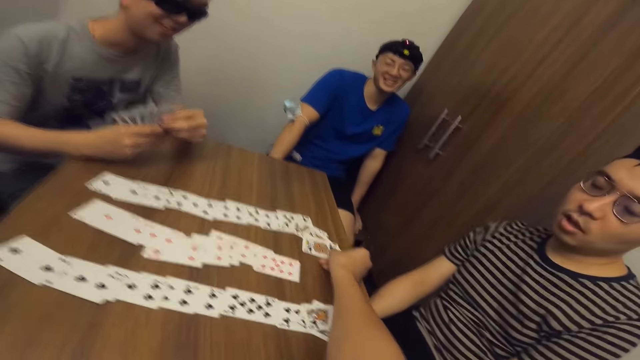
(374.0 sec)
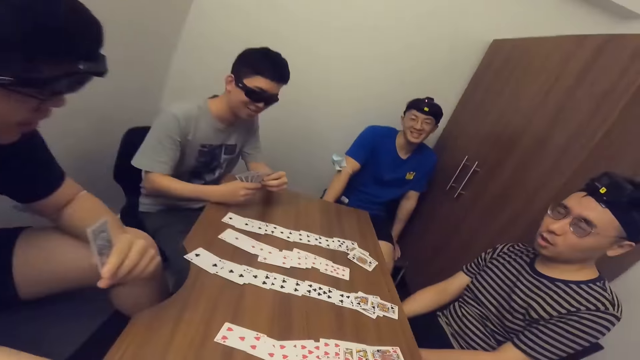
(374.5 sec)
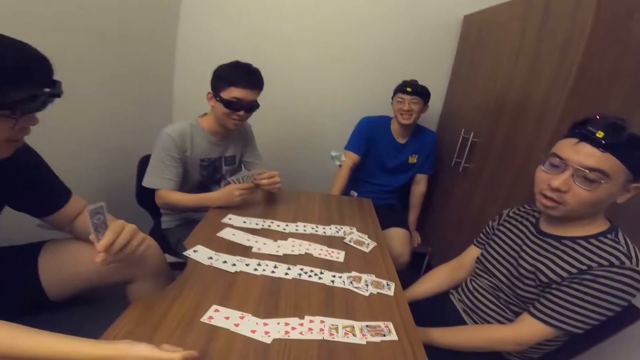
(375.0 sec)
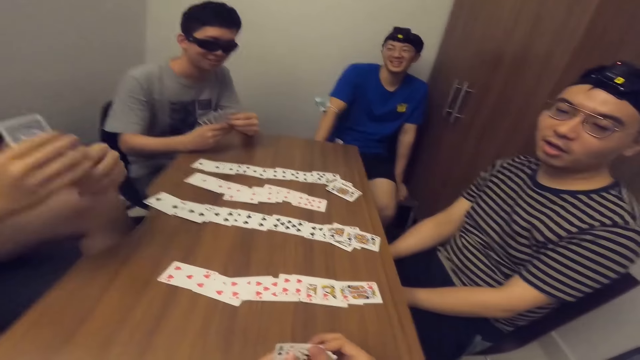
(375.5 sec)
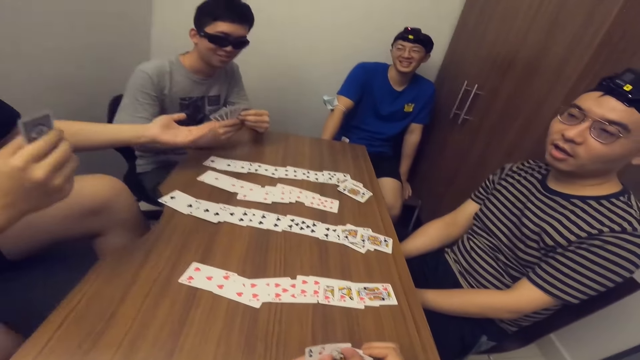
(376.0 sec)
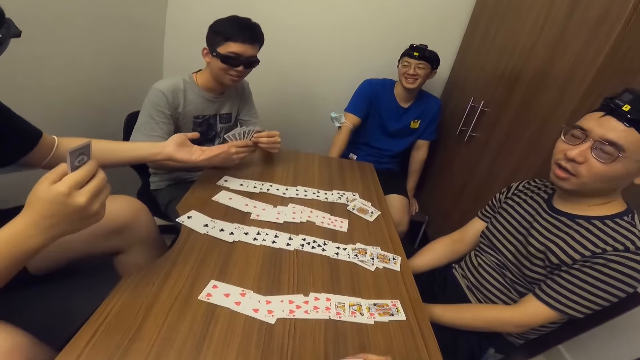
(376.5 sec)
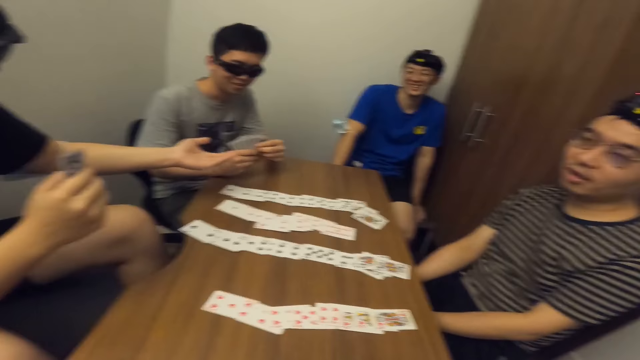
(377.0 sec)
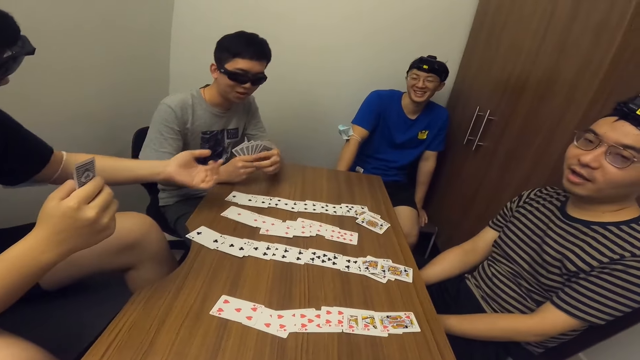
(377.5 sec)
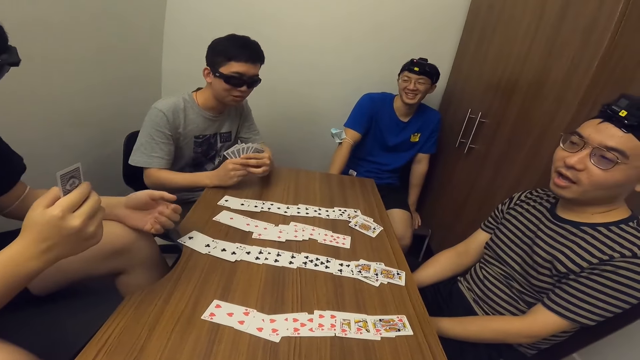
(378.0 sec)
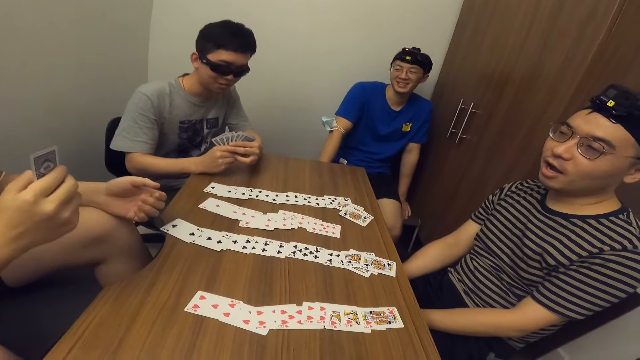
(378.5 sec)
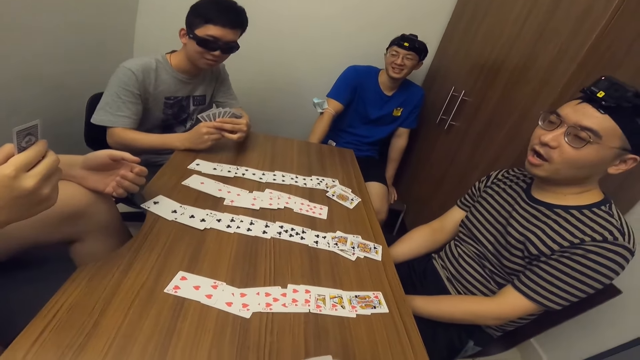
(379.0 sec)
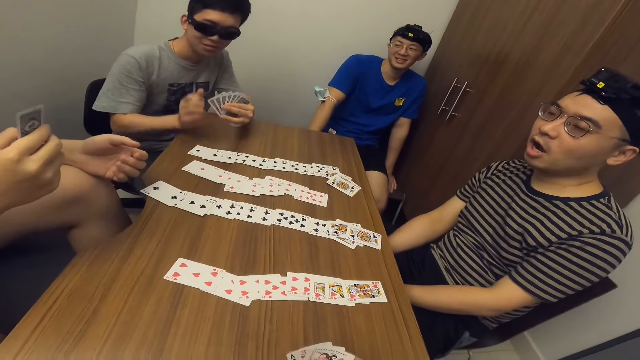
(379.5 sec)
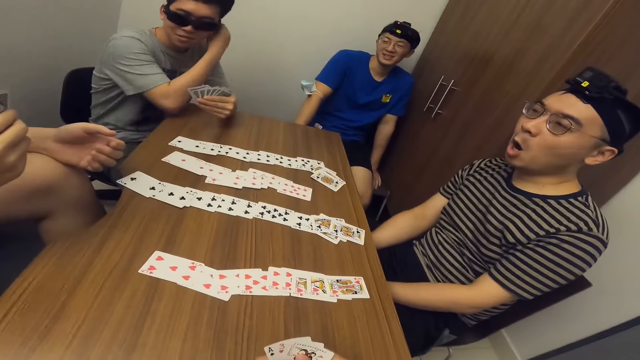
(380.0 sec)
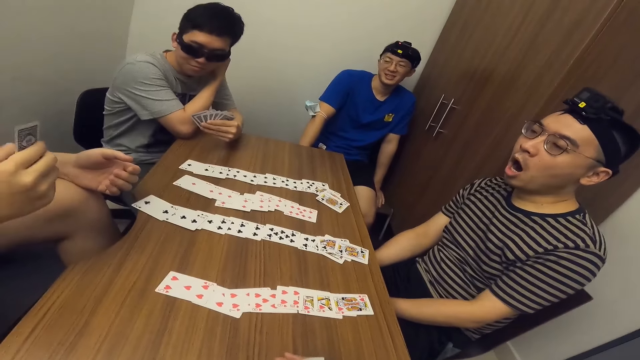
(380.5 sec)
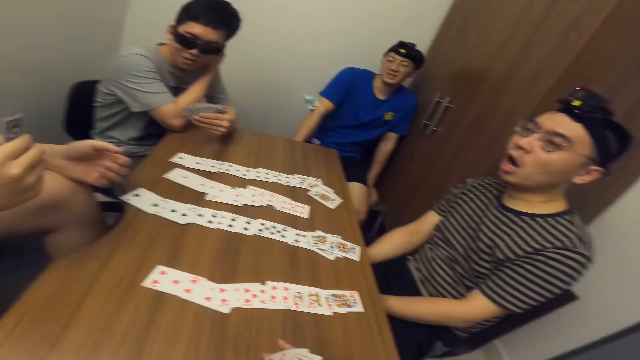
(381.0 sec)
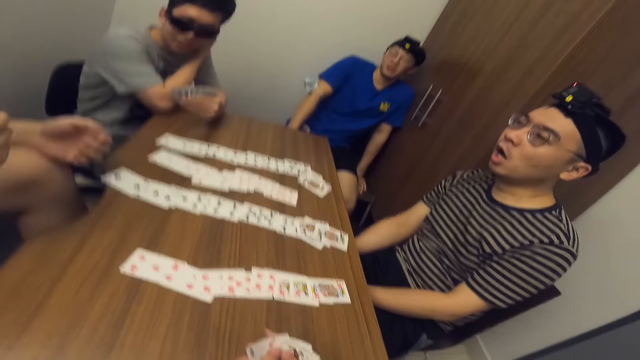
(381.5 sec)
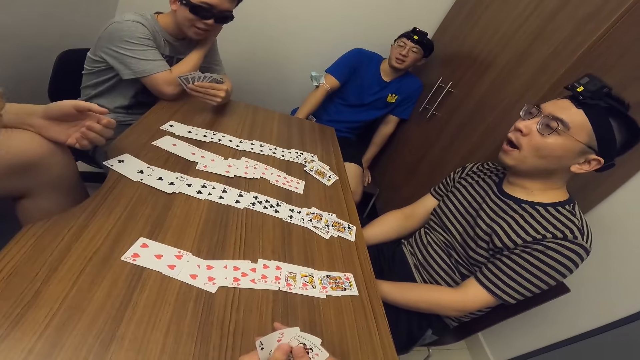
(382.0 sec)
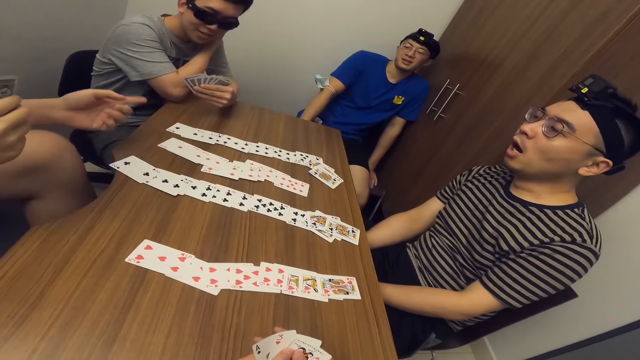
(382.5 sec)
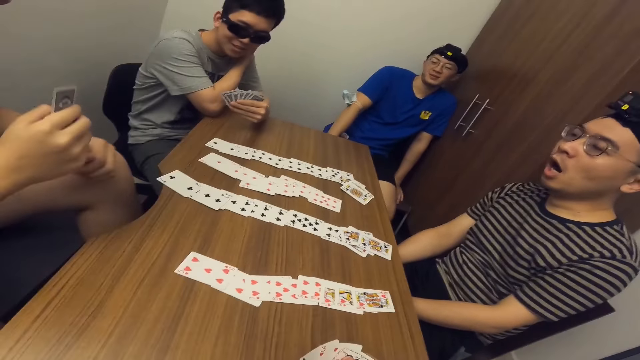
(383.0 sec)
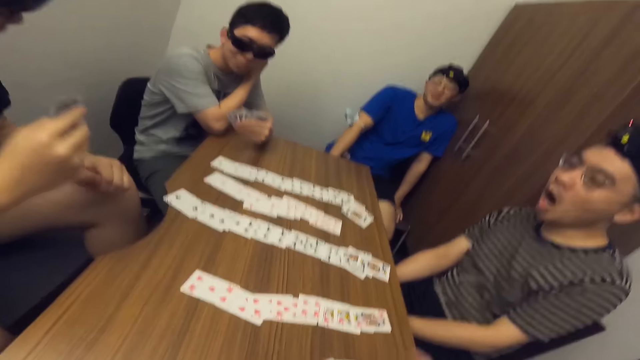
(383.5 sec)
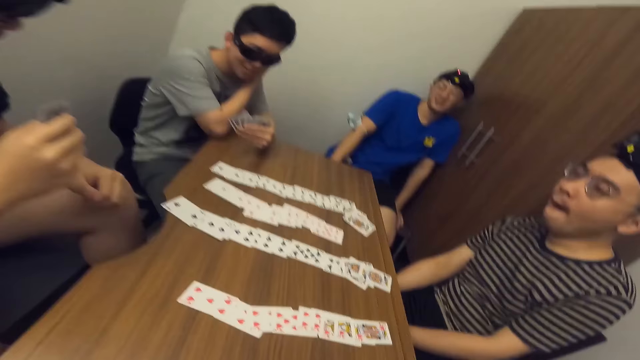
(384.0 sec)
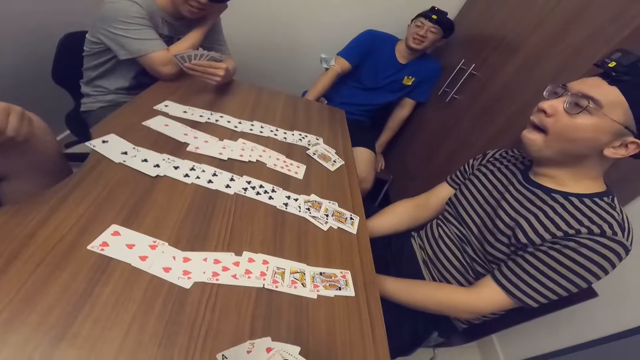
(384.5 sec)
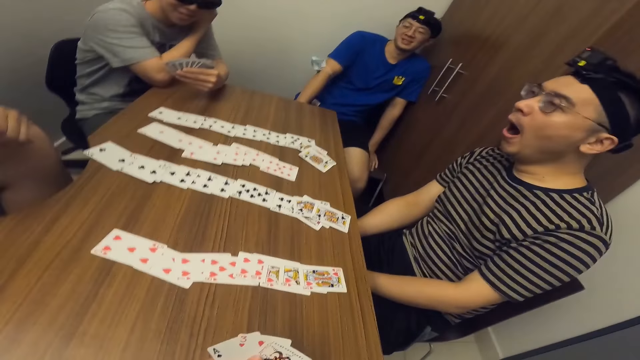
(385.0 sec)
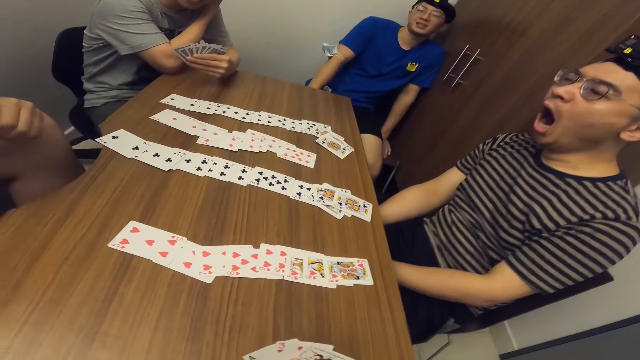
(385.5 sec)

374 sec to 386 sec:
The camera wearer places a card on the table with his right hand. A man stretches his hand towards another man. The other man holds his ear. The first man shakes his hand.

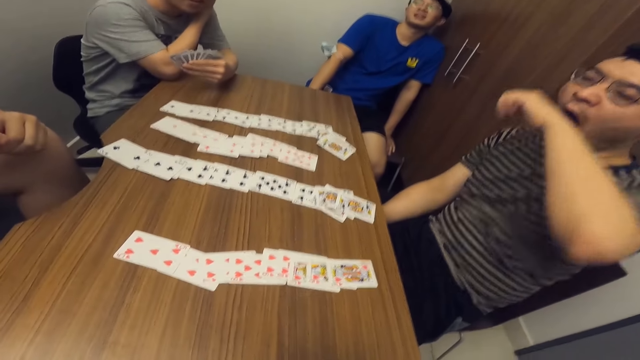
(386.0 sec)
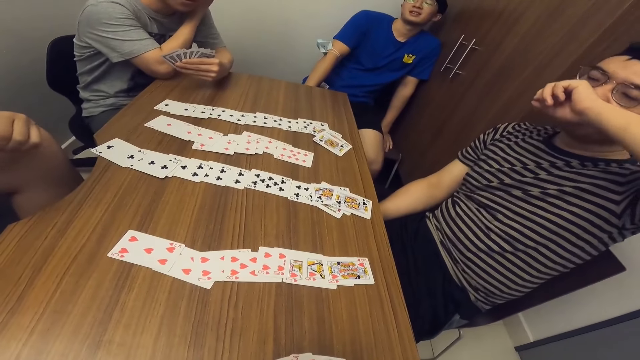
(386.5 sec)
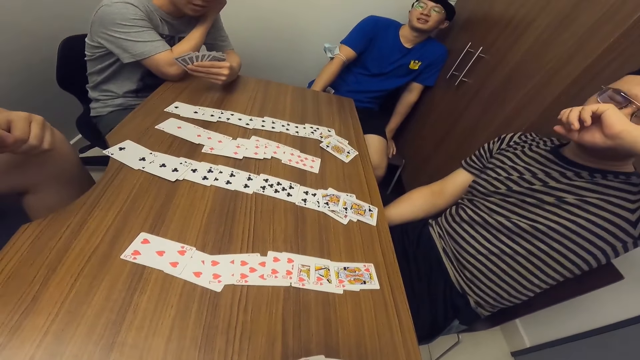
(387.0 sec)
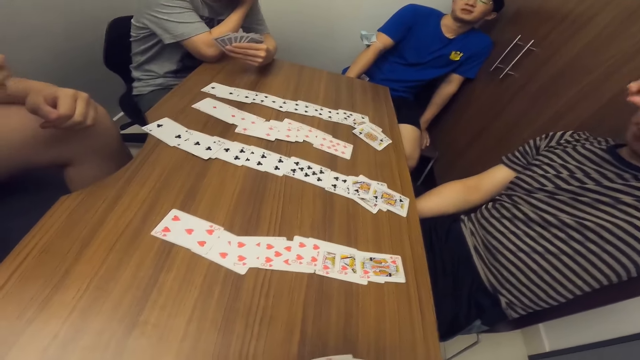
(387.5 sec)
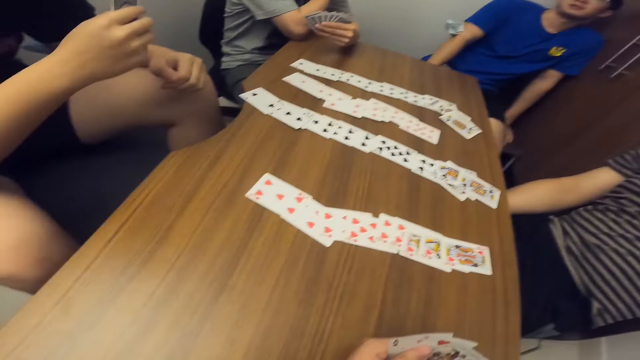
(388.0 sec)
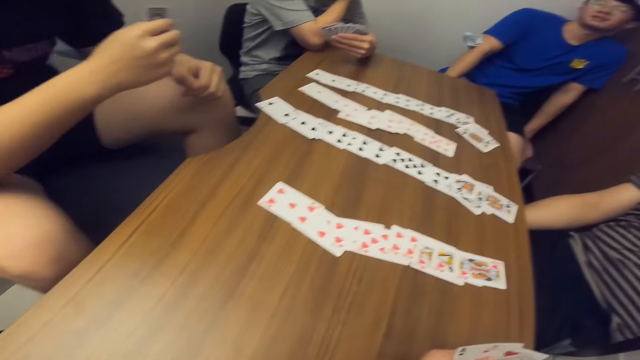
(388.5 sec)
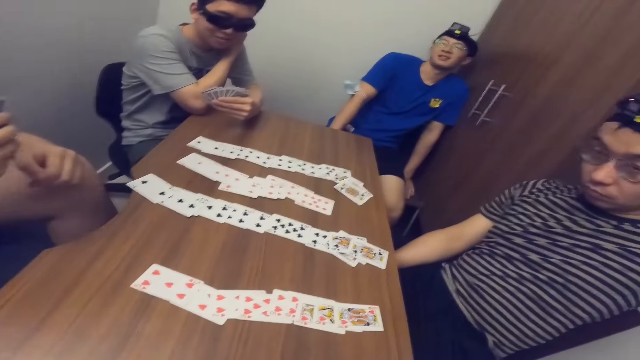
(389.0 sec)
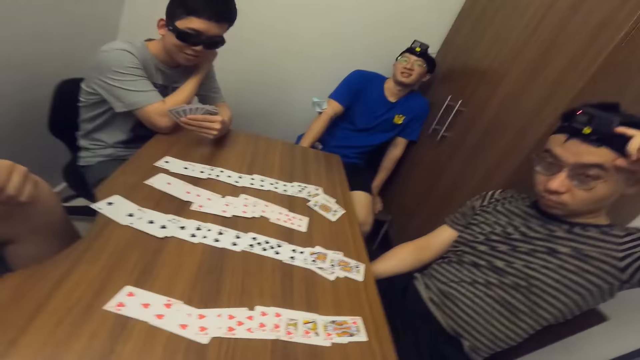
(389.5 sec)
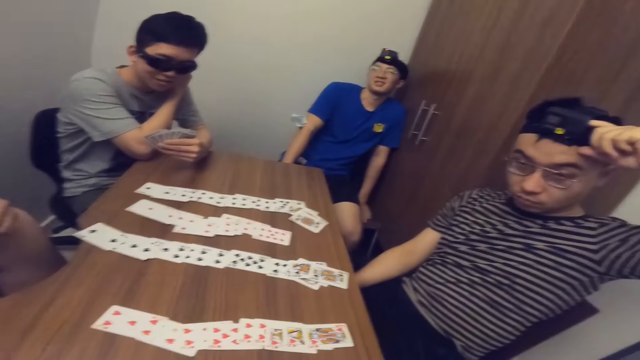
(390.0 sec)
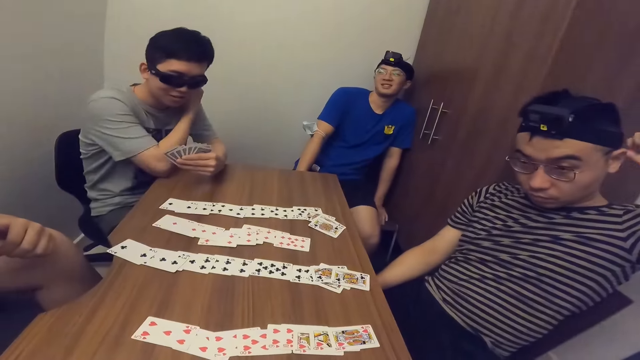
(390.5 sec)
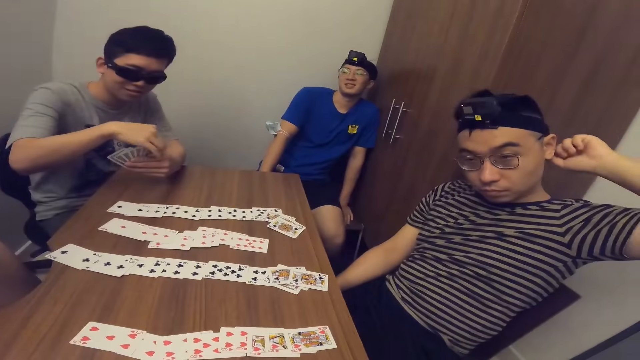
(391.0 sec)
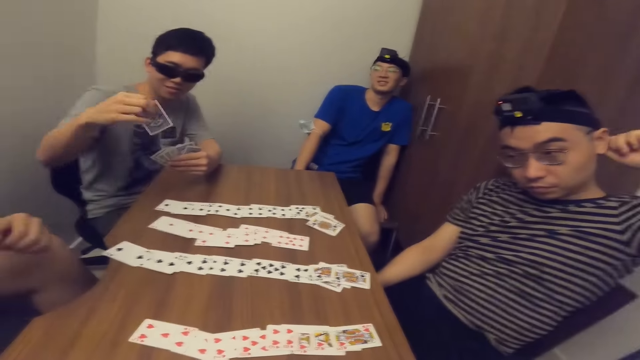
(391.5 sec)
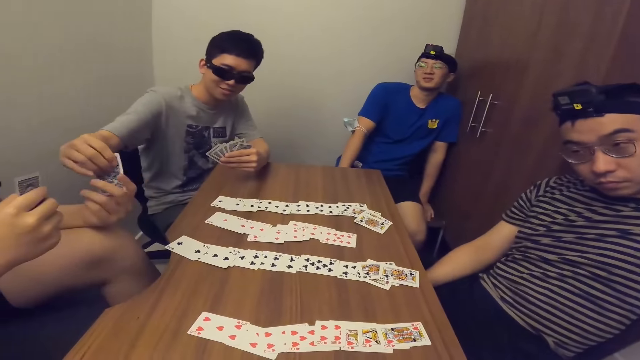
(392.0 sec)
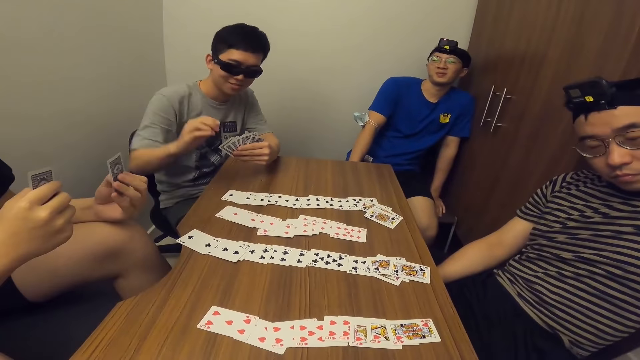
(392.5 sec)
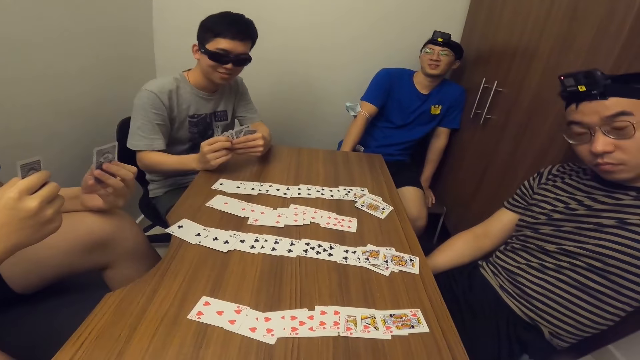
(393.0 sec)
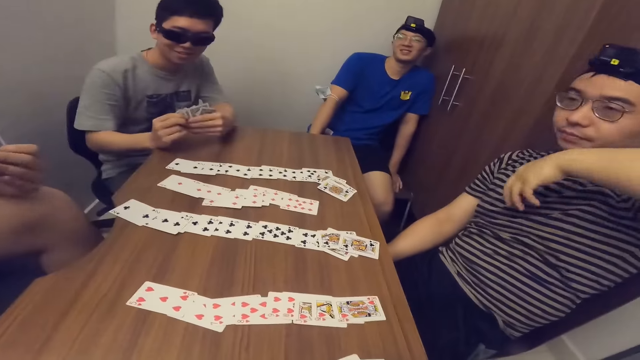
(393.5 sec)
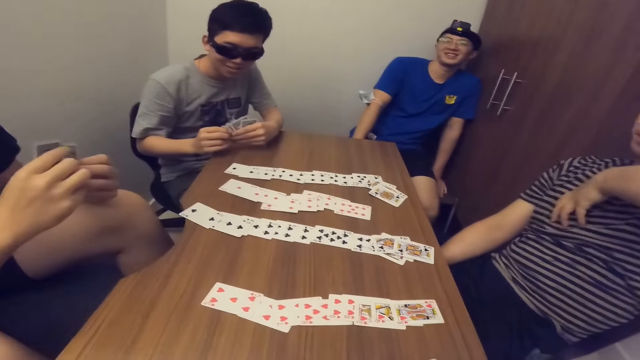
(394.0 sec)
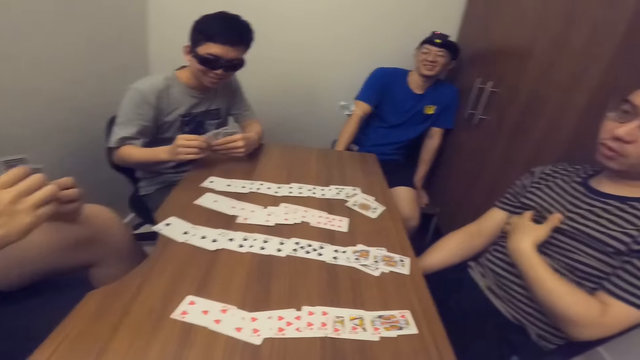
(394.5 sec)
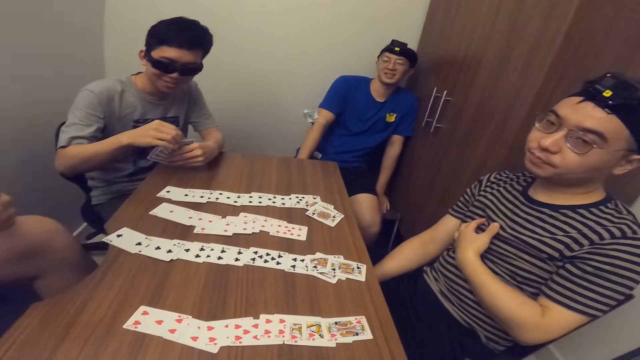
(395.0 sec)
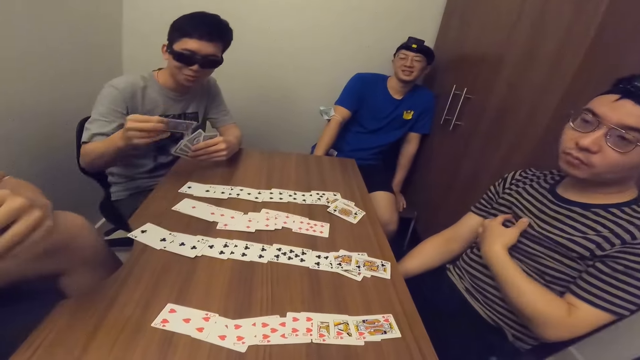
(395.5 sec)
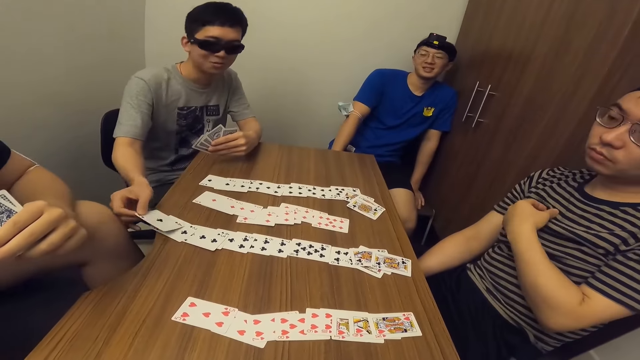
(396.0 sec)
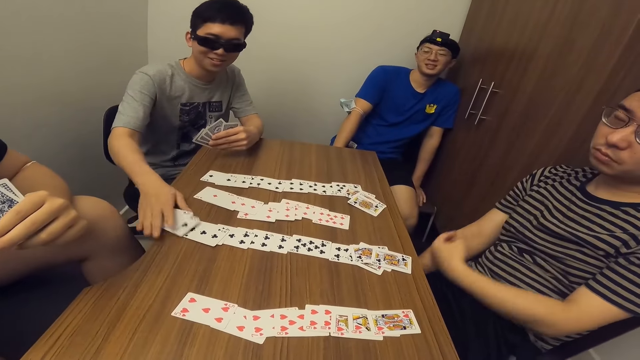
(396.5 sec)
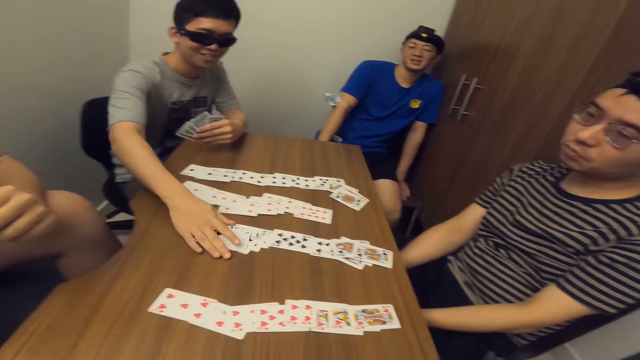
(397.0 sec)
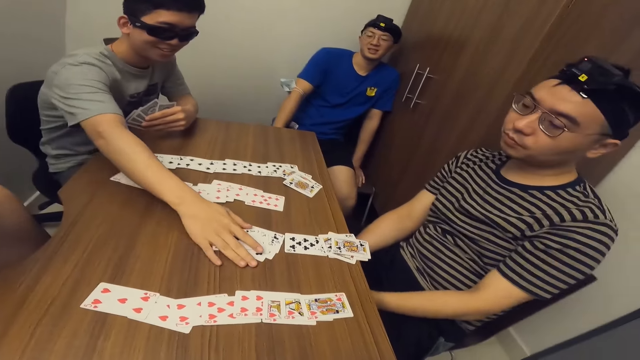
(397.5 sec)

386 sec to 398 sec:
A man puts his hand on the mouth. Another man shakes his hand. The first man holds his cap. A third man picks a card from his hand. The second man collects a card from the third man with his left hand. The third man passes a card to the second man with his right hand. The first man scratches his chest. The third man places a card on the table with his right hand and adjusts cards on the table with his right hand.
